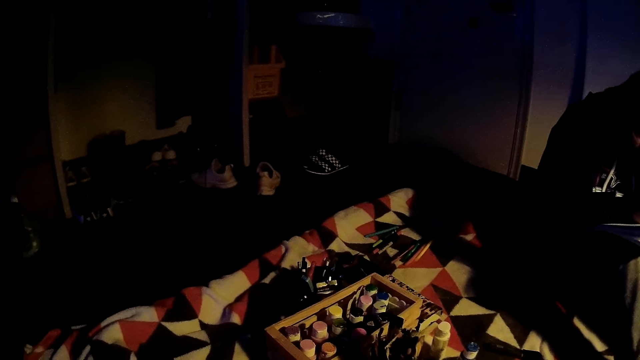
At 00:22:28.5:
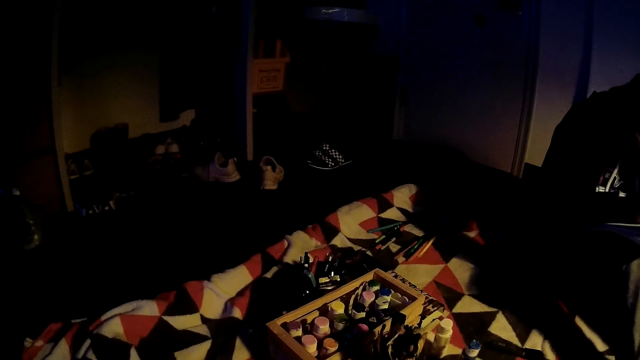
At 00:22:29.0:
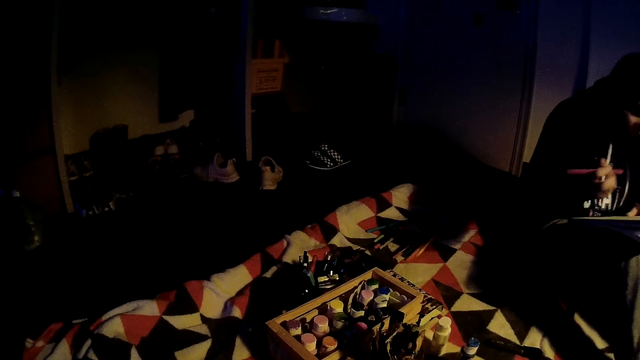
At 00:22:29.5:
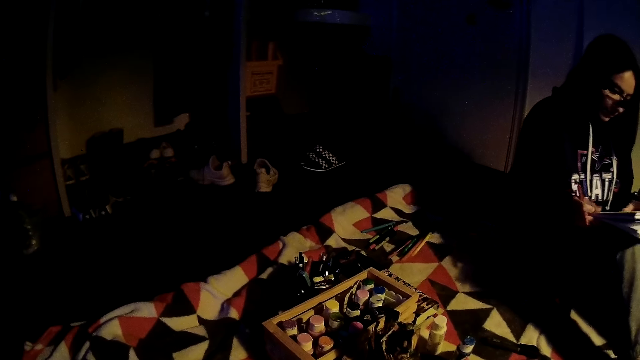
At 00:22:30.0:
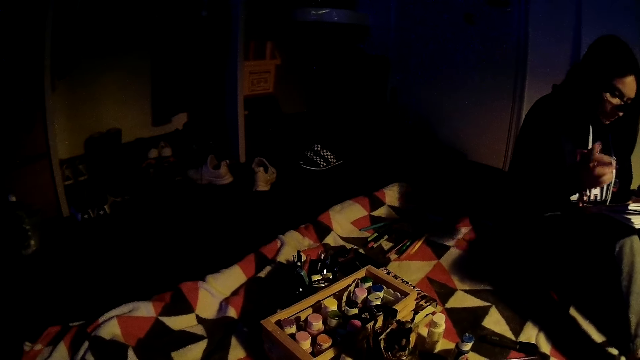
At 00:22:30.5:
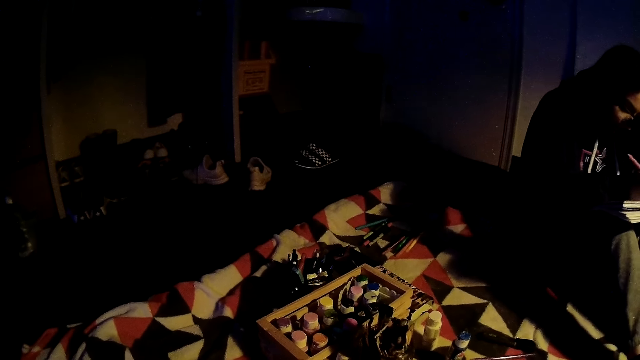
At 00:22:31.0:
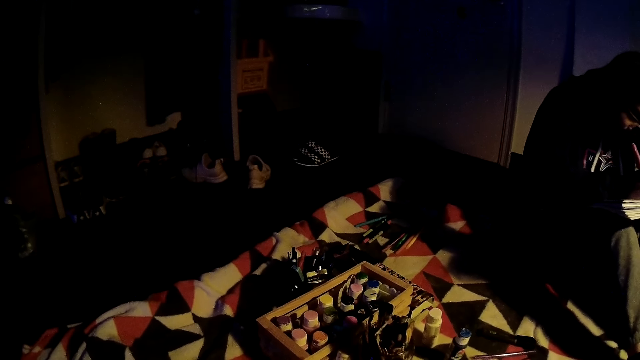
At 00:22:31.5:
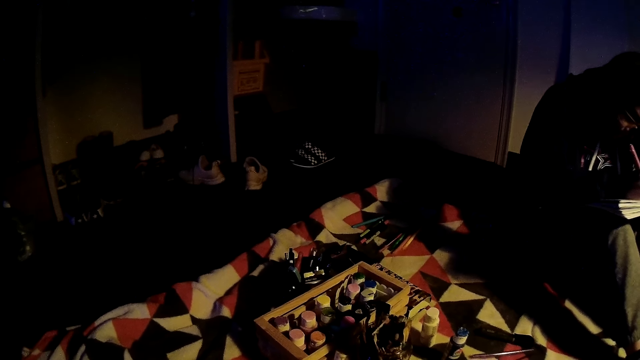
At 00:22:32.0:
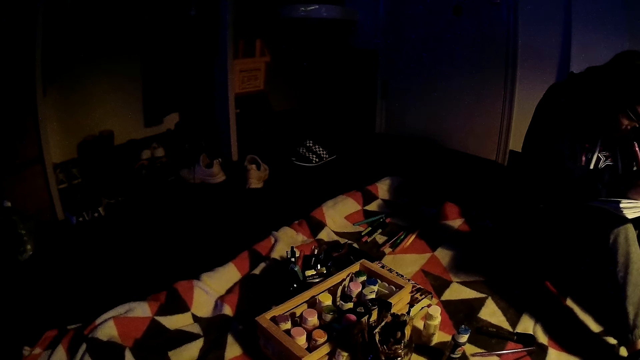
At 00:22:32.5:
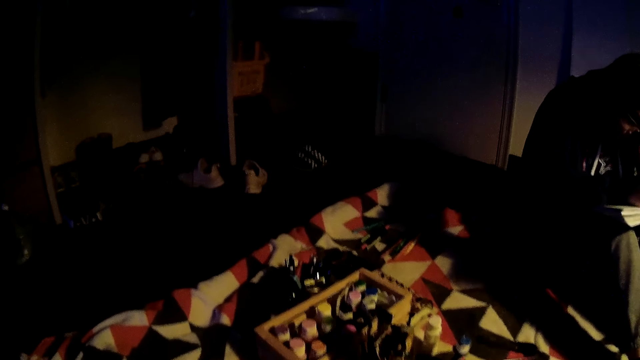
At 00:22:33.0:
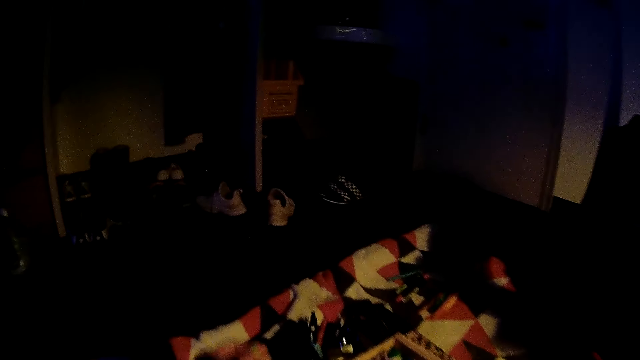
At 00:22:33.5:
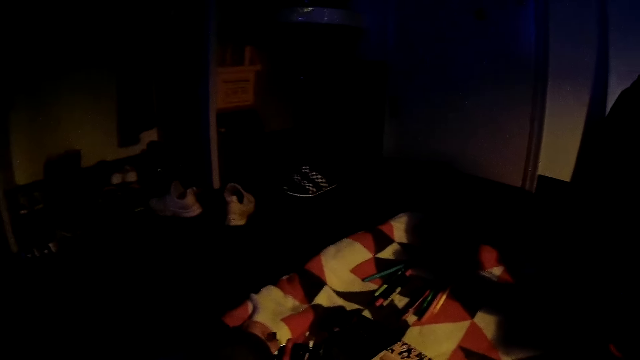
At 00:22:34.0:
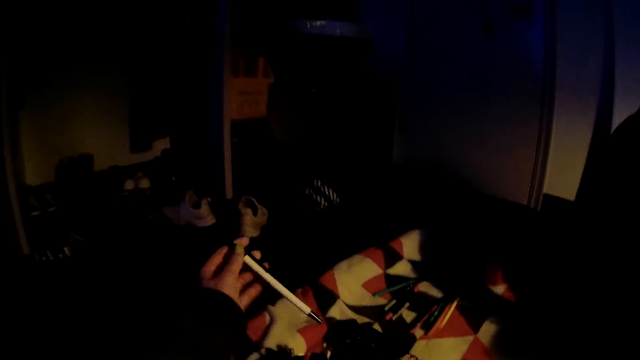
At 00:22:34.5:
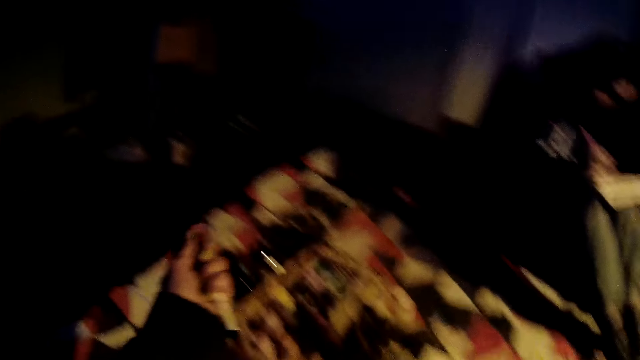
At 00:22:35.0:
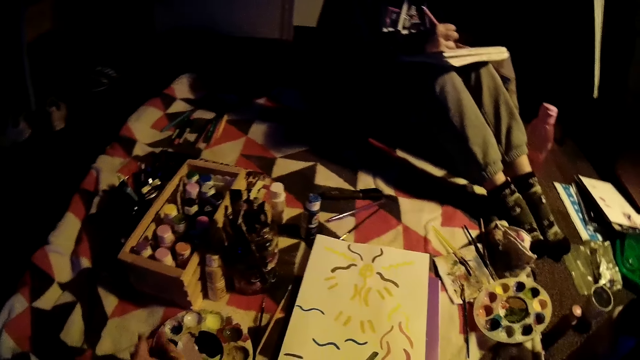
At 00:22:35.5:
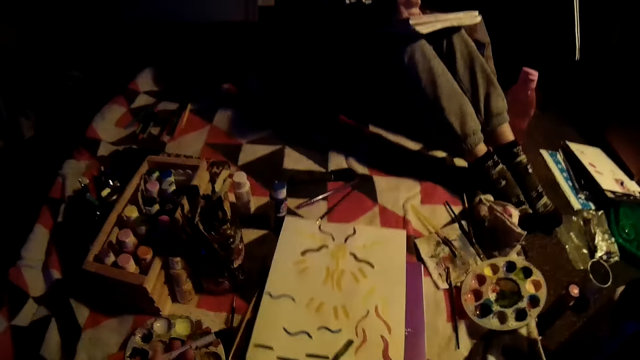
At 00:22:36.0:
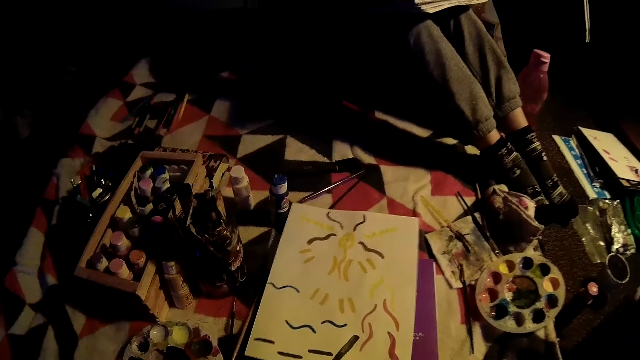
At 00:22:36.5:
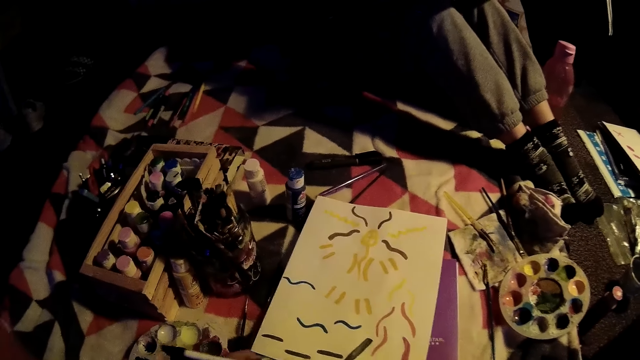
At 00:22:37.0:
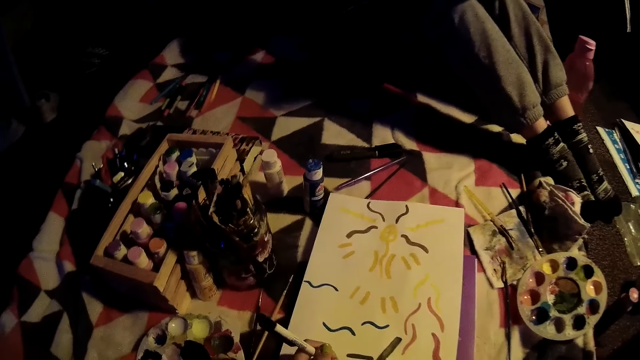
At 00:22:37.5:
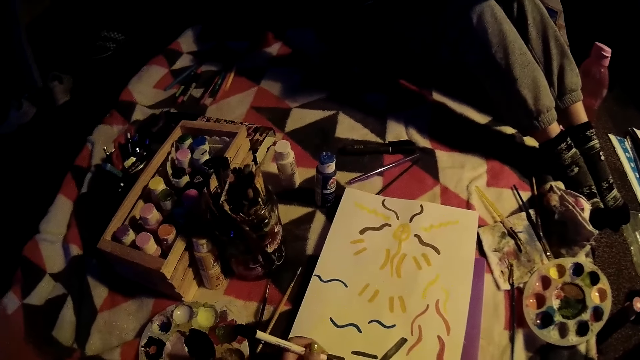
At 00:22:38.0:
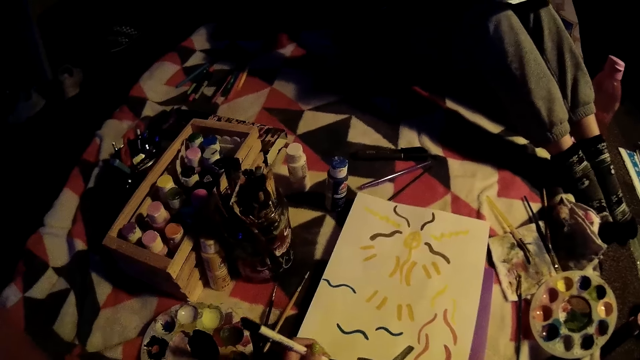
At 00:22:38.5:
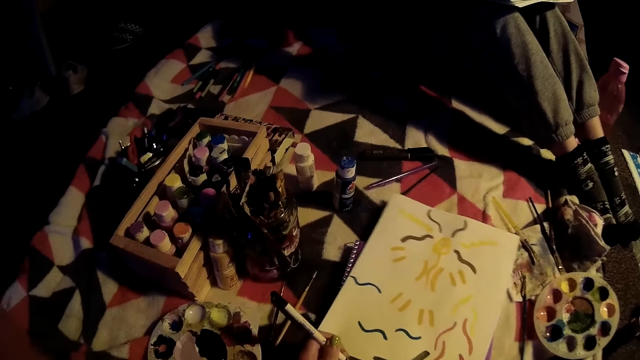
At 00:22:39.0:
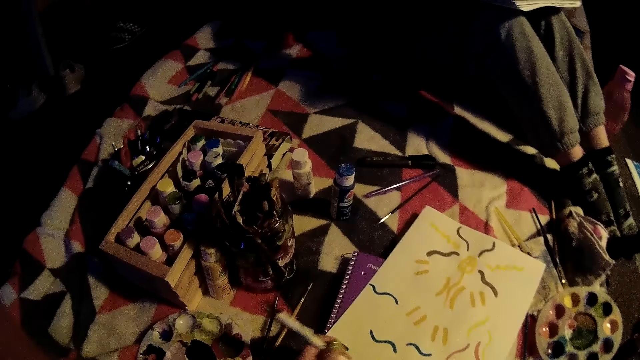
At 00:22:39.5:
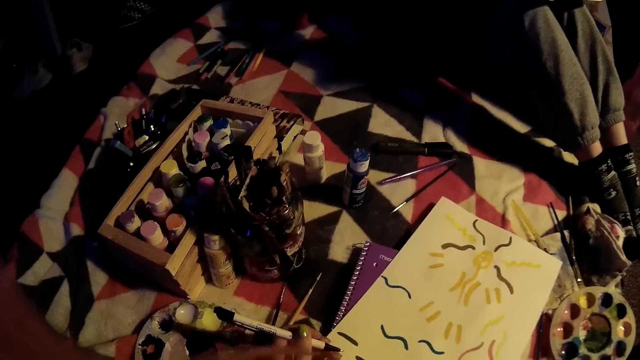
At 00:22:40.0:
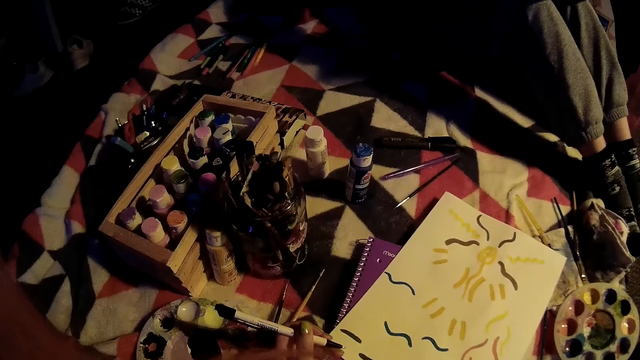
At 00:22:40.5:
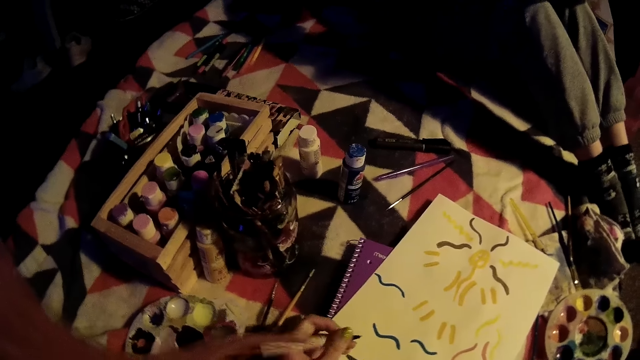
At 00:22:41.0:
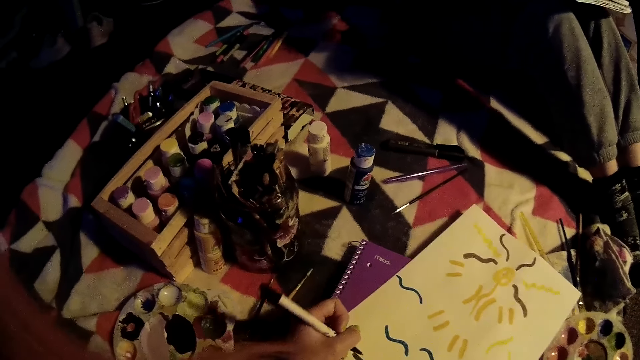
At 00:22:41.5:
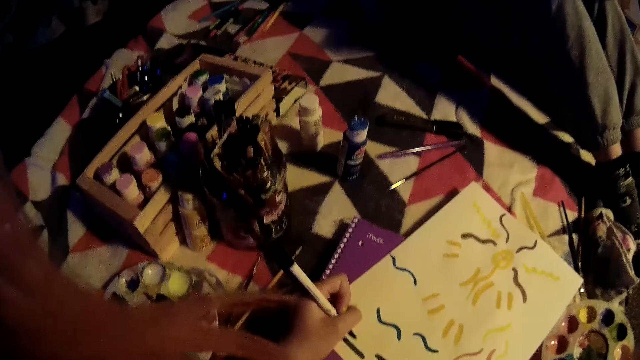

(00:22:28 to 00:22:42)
The camera wearer looks around. A woman moves the right hand, lifts the right hand, and paints on a book using a pen brush. The camera wearer looks around. She picks a pen from a pen holder with her left hand. She moves the right hand. She pushes the painted paper. She moves the right hand. She writes on the ply card with the pen in her left hand. She moves the paper.

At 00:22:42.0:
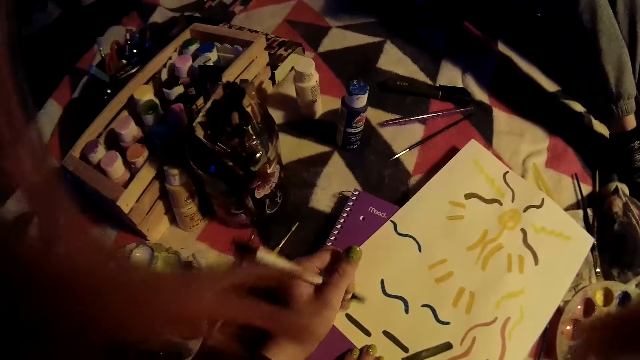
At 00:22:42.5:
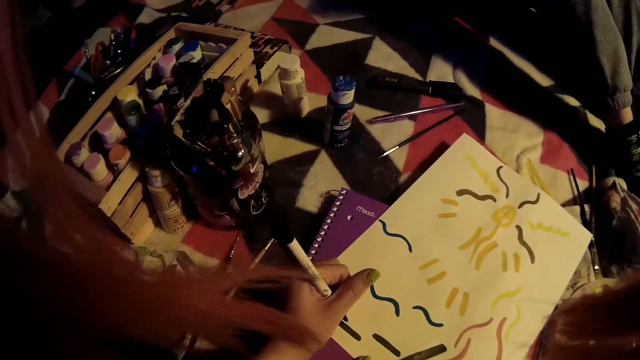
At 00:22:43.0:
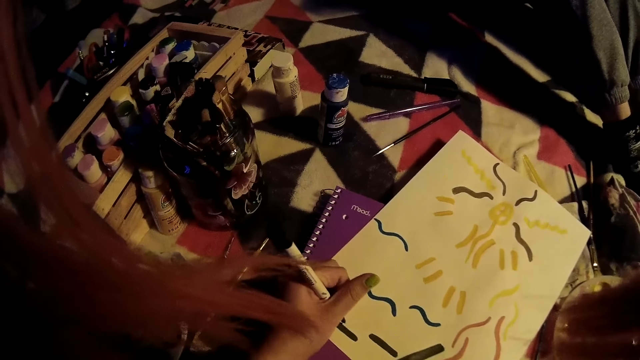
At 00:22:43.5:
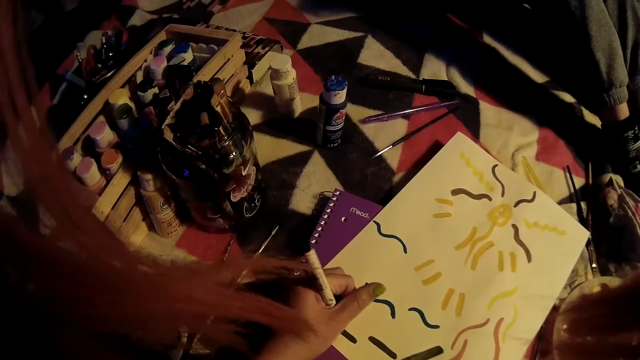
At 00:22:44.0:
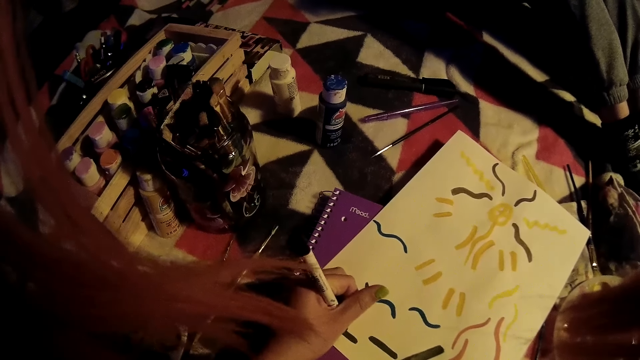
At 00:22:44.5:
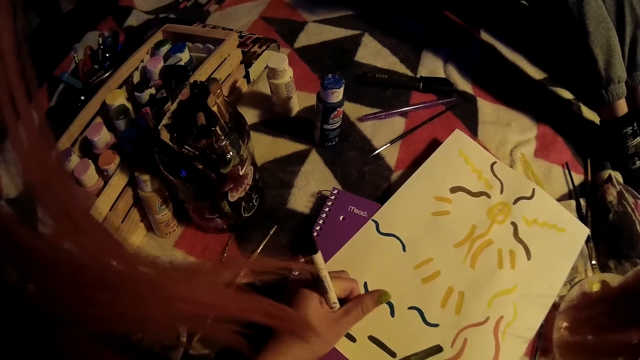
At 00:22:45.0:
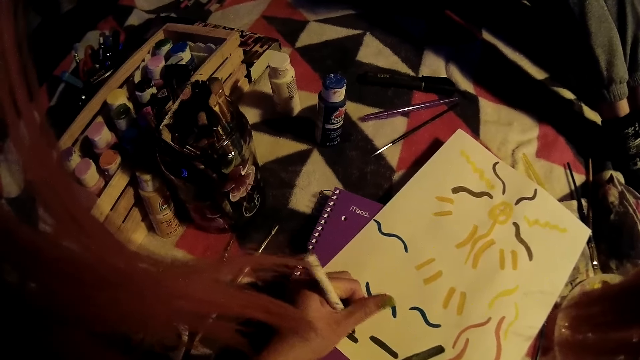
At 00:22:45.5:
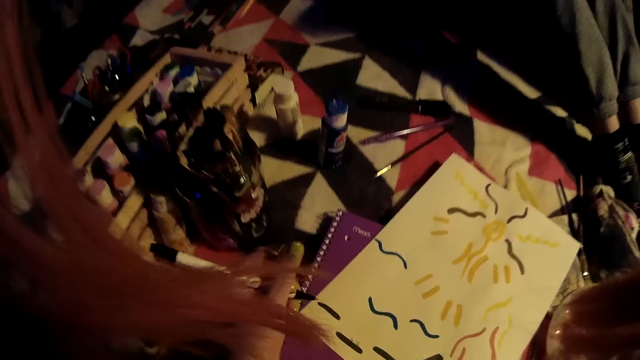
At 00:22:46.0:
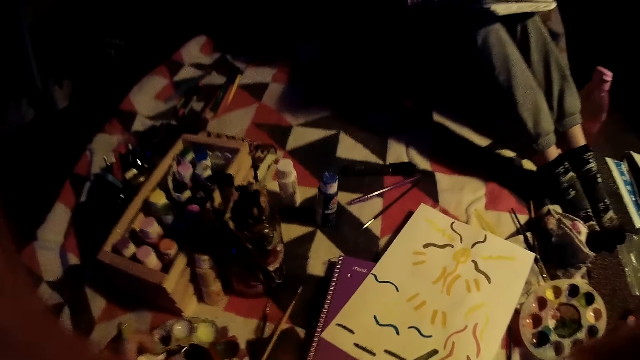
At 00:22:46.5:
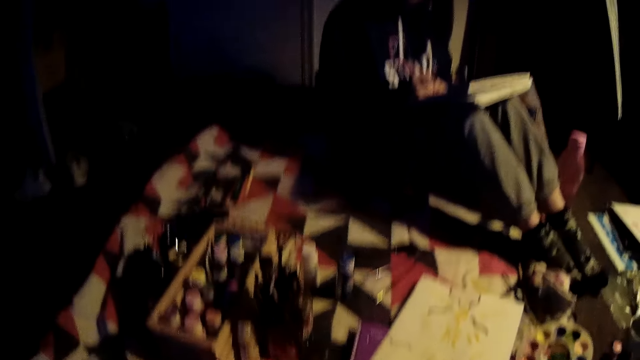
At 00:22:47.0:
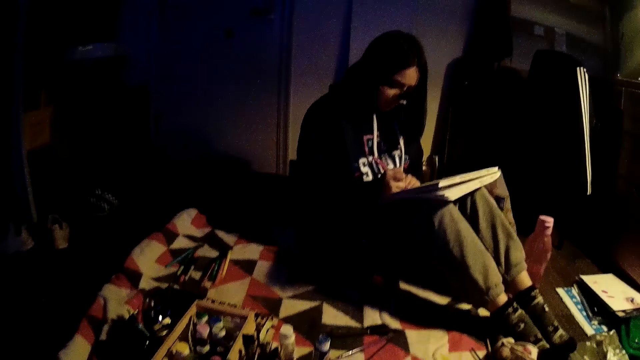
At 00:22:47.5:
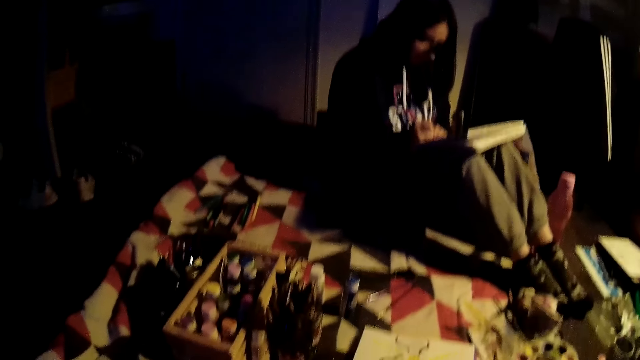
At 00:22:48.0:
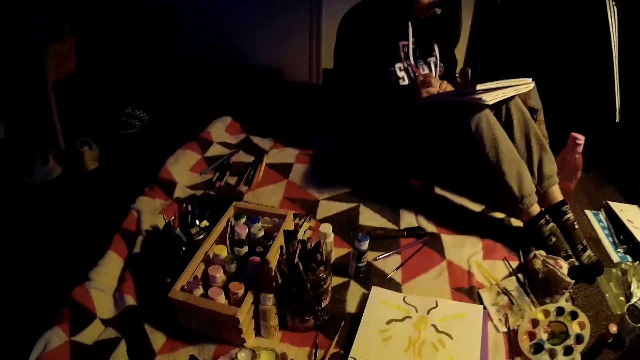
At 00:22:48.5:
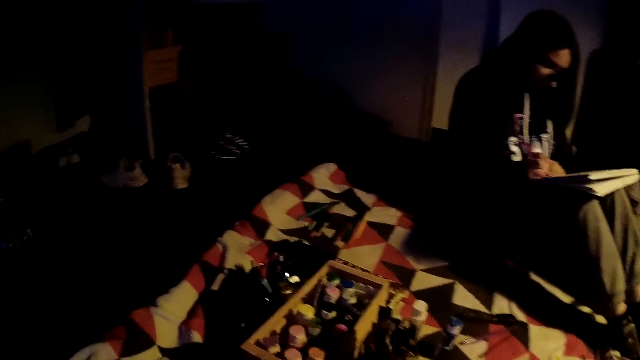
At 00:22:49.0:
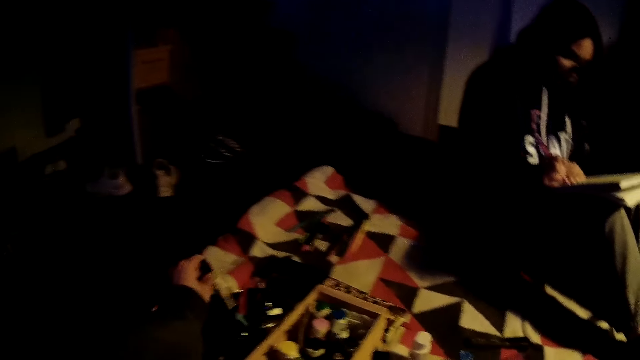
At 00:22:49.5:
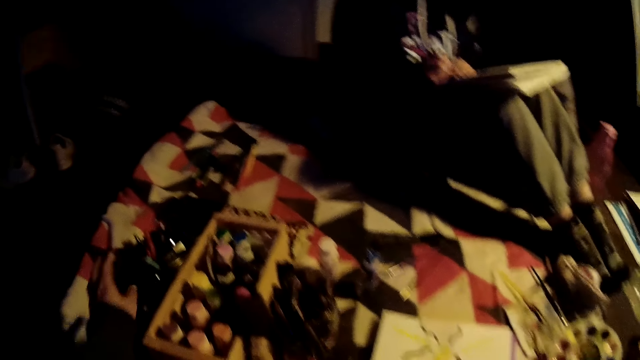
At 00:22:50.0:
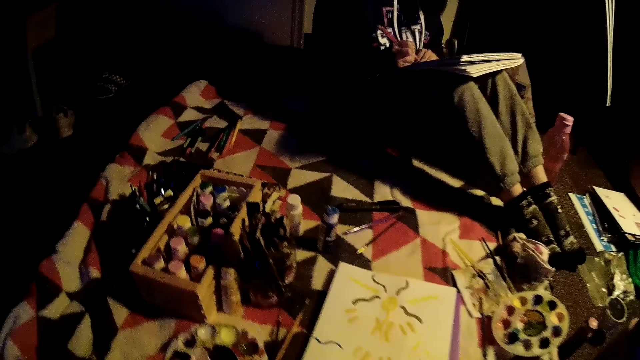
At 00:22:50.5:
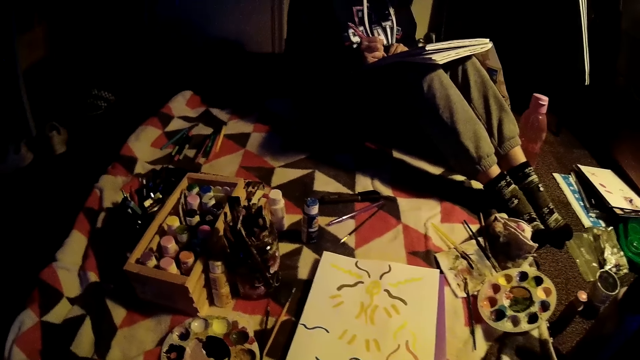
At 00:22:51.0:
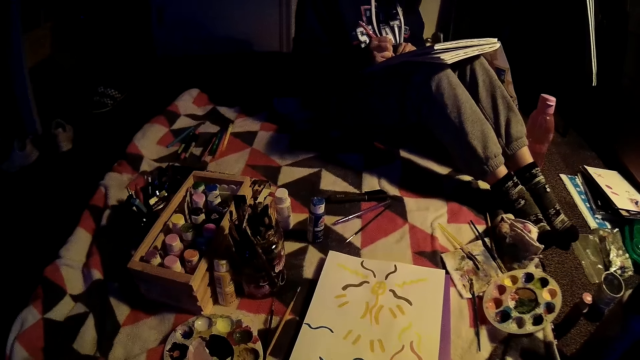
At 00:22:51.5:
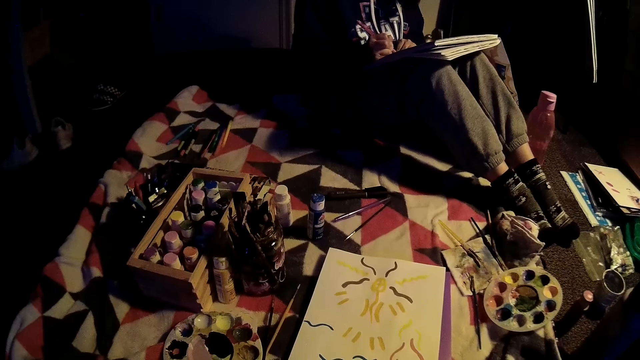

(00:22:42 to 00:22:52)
The camera wearer removes the pen from the ply card with her left hand. She places the pen in a plastic container with her left hand.
